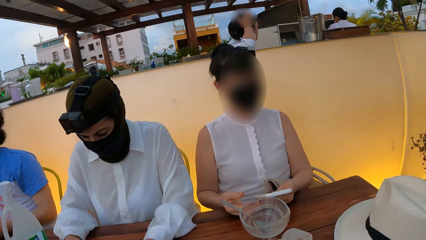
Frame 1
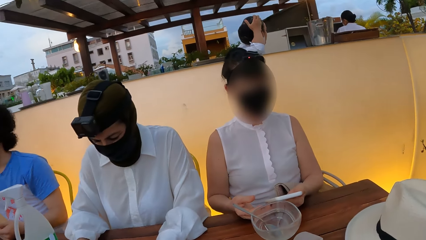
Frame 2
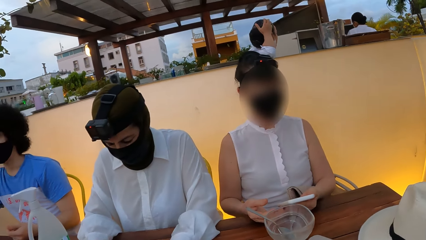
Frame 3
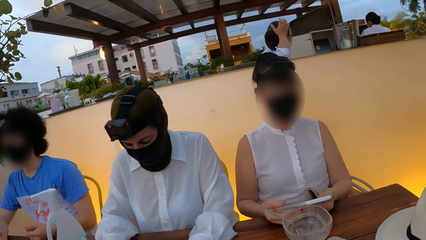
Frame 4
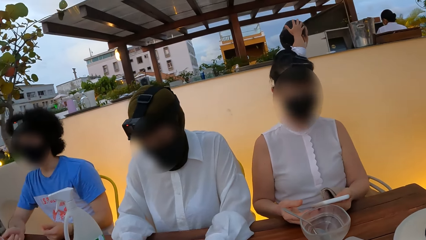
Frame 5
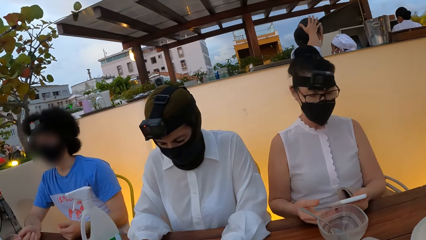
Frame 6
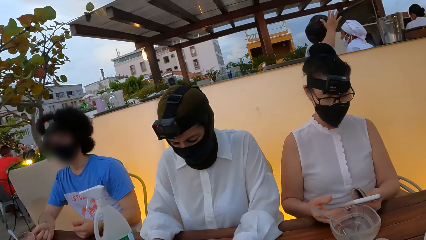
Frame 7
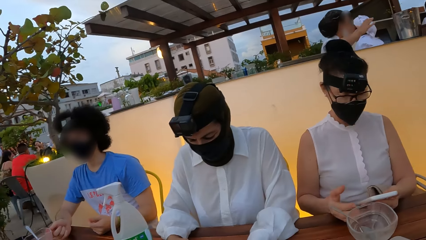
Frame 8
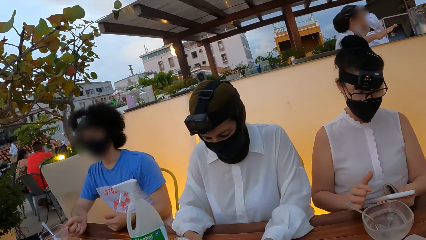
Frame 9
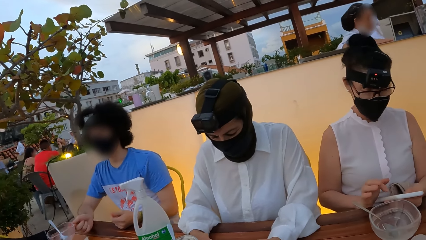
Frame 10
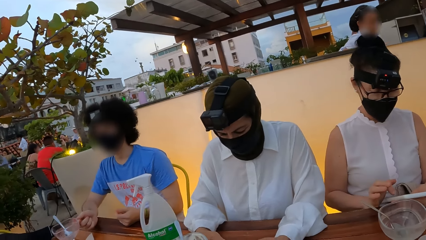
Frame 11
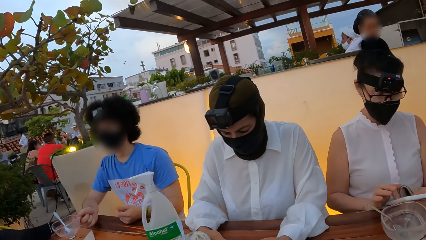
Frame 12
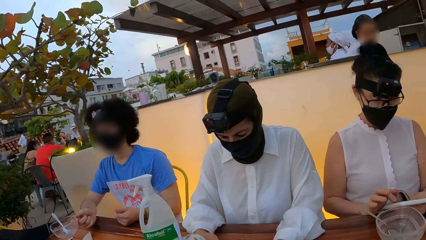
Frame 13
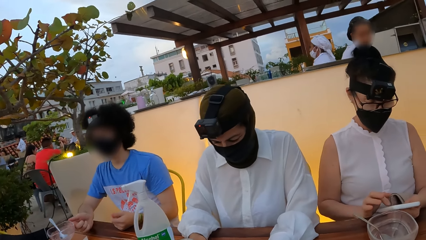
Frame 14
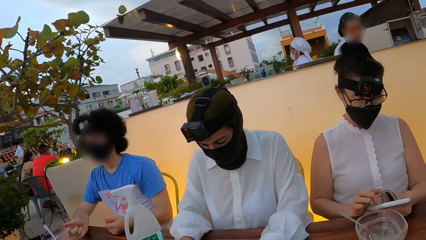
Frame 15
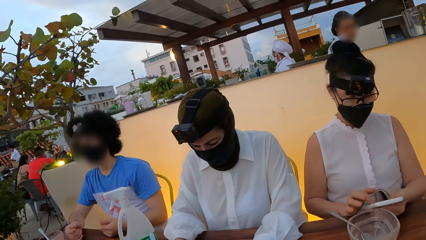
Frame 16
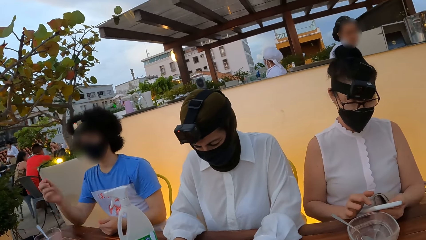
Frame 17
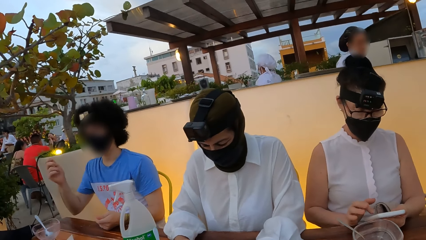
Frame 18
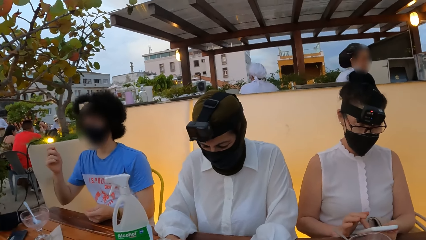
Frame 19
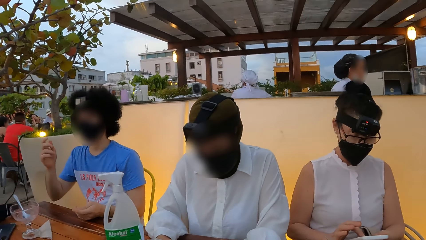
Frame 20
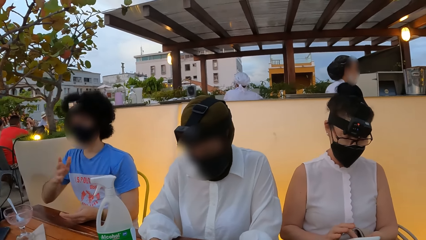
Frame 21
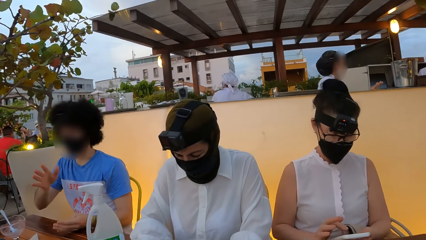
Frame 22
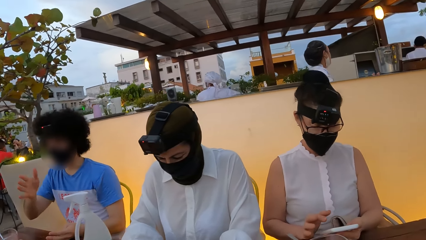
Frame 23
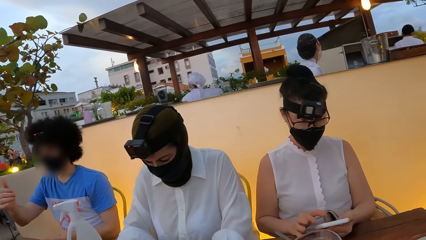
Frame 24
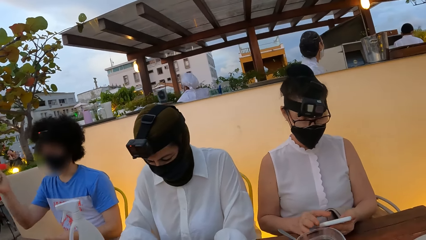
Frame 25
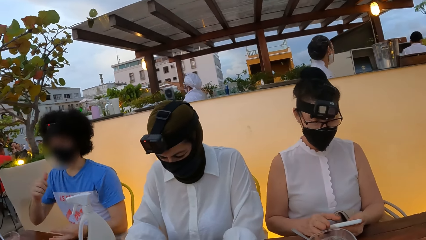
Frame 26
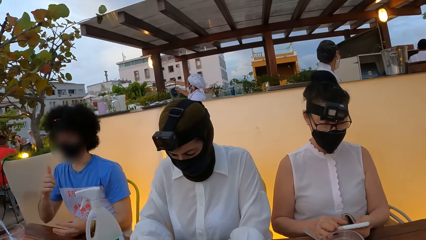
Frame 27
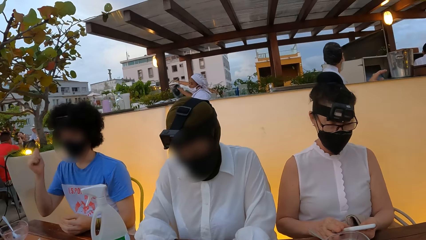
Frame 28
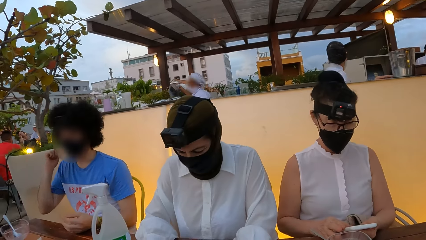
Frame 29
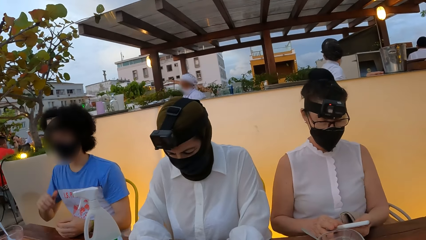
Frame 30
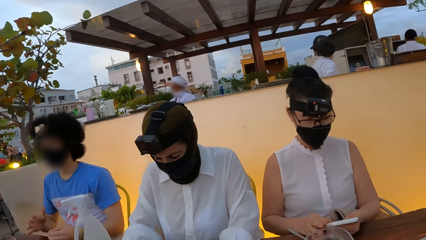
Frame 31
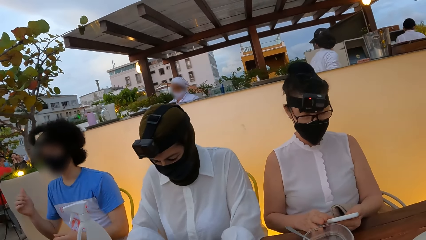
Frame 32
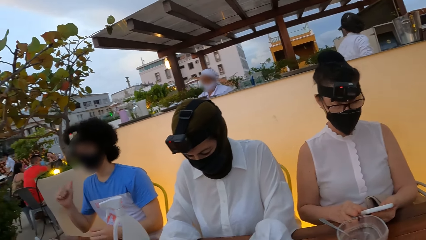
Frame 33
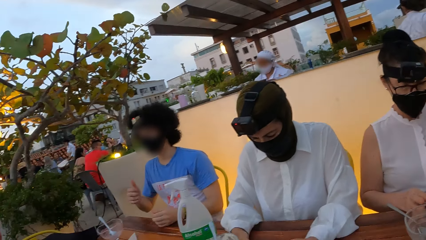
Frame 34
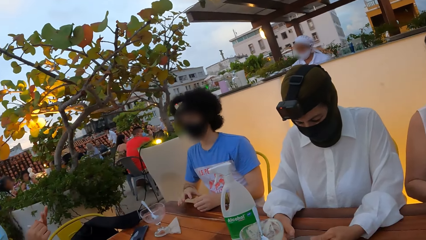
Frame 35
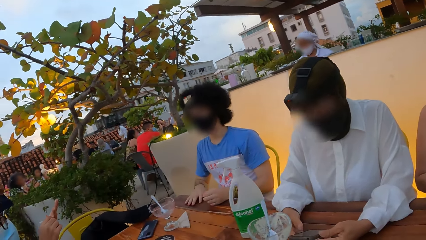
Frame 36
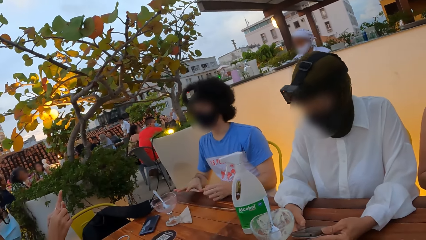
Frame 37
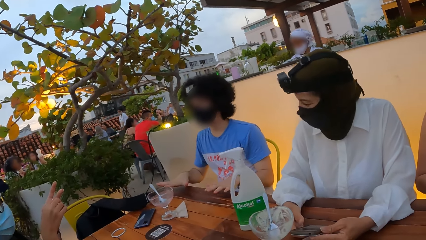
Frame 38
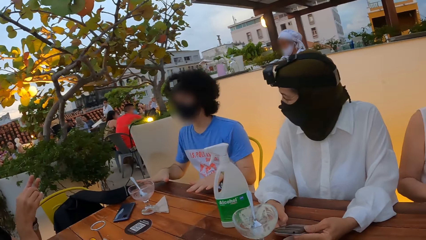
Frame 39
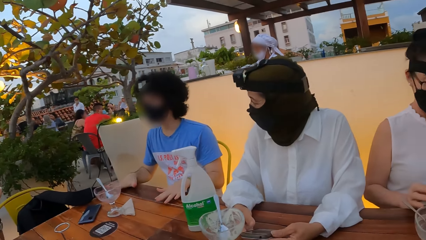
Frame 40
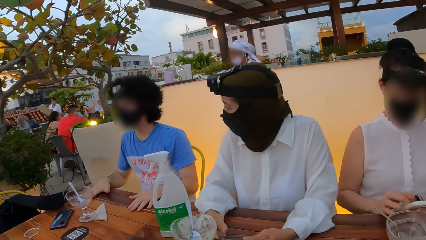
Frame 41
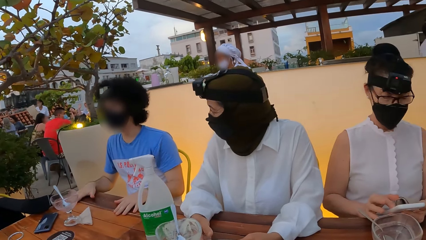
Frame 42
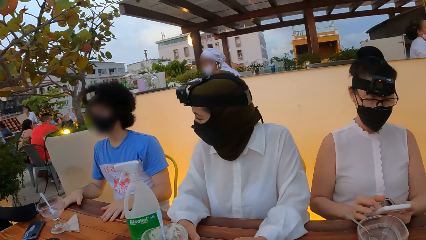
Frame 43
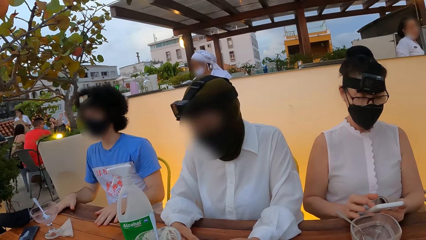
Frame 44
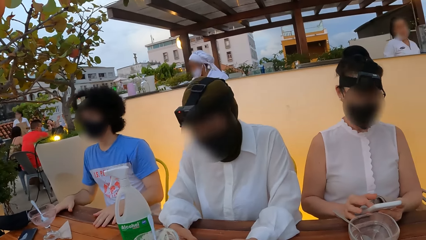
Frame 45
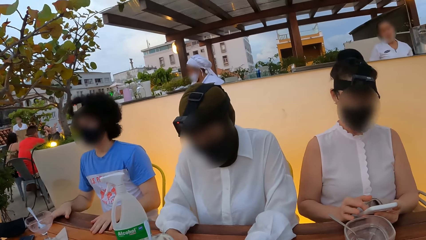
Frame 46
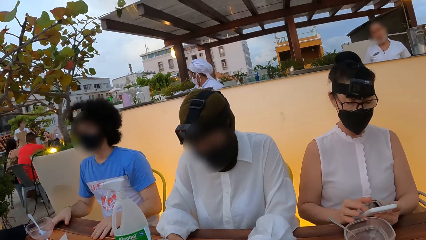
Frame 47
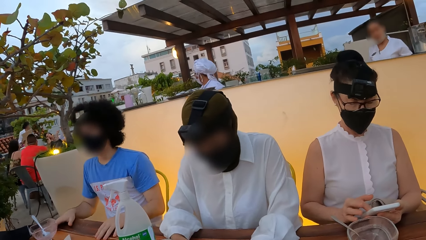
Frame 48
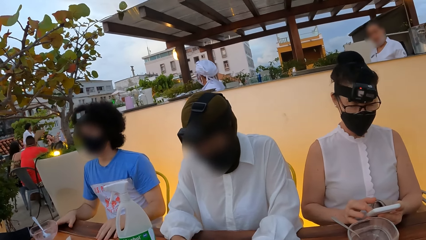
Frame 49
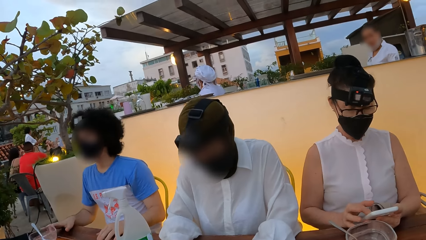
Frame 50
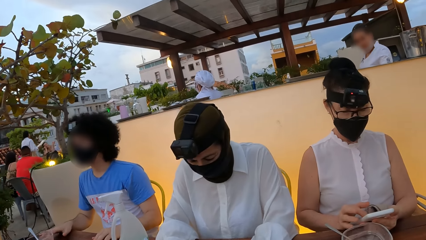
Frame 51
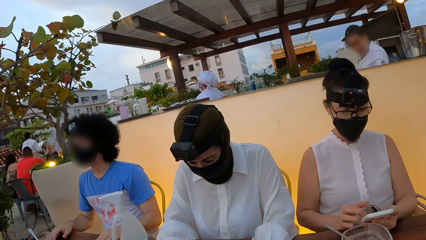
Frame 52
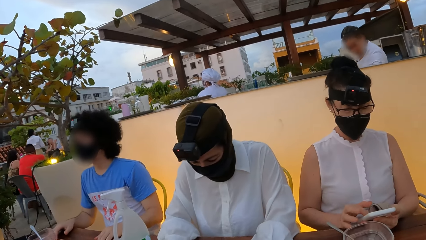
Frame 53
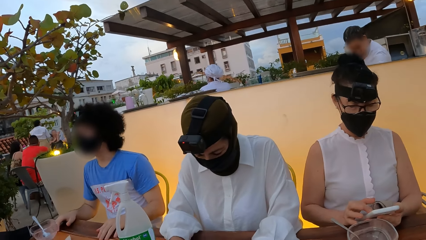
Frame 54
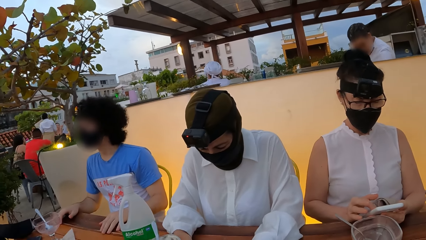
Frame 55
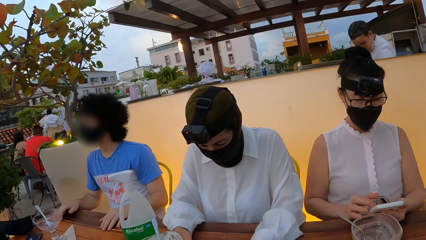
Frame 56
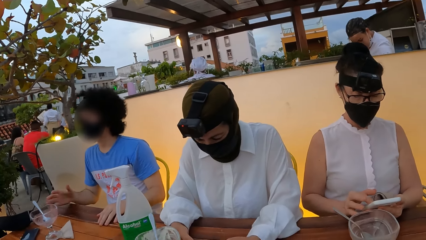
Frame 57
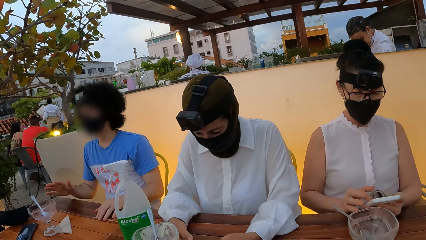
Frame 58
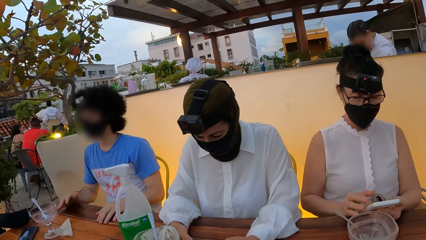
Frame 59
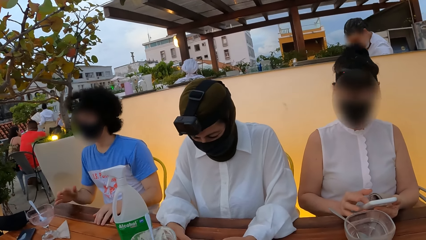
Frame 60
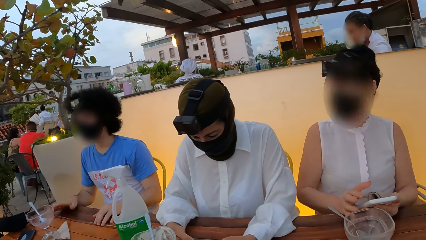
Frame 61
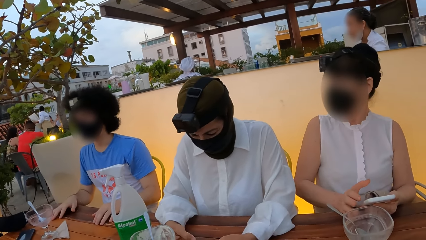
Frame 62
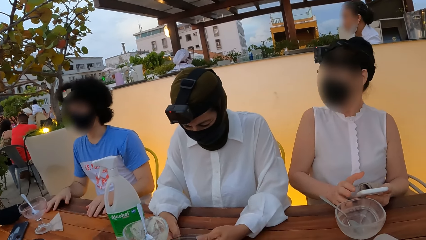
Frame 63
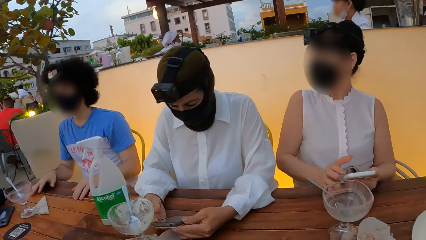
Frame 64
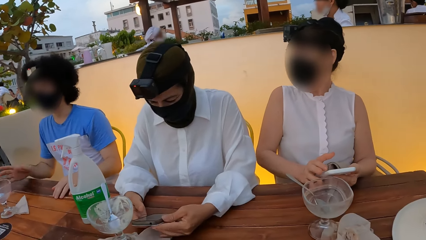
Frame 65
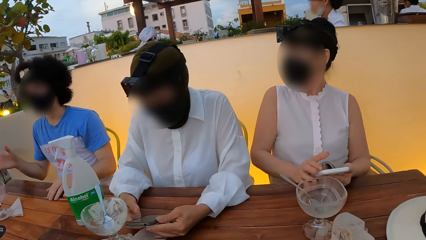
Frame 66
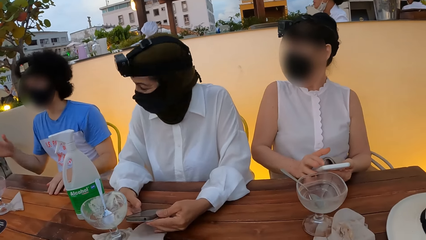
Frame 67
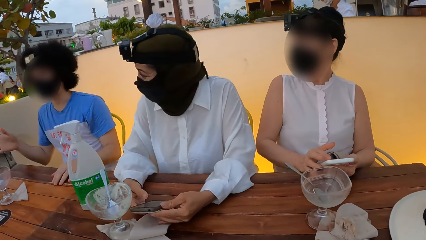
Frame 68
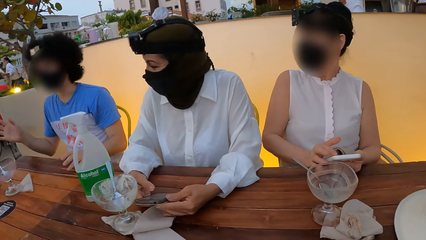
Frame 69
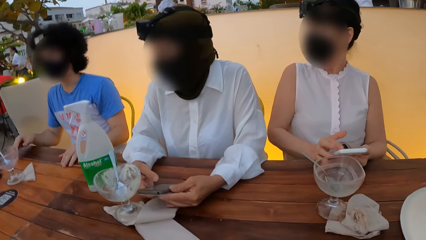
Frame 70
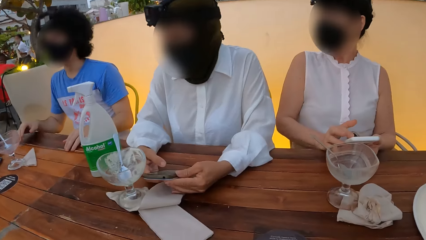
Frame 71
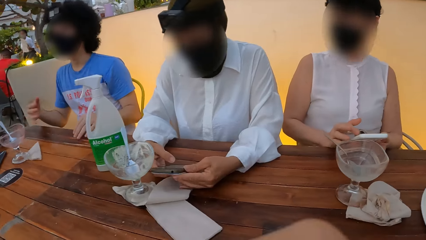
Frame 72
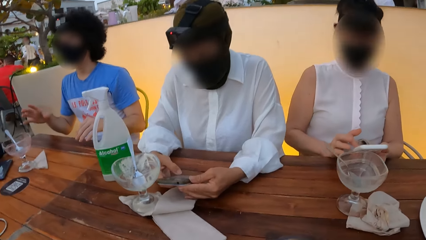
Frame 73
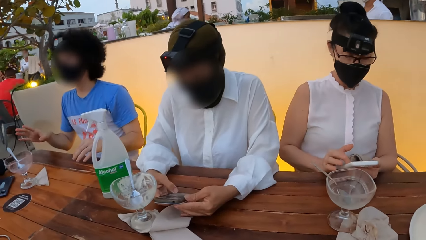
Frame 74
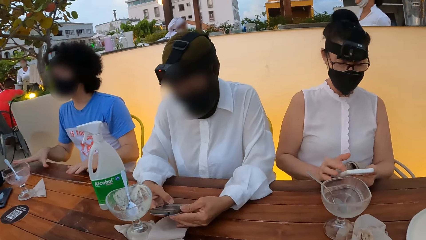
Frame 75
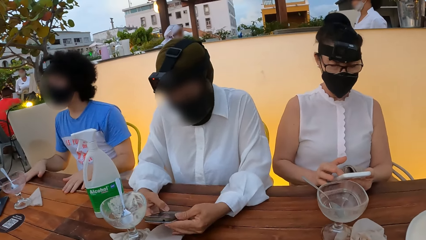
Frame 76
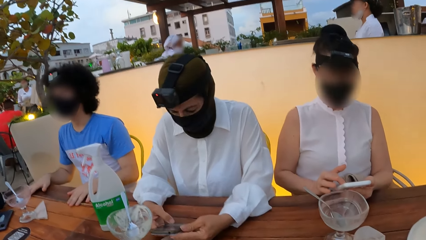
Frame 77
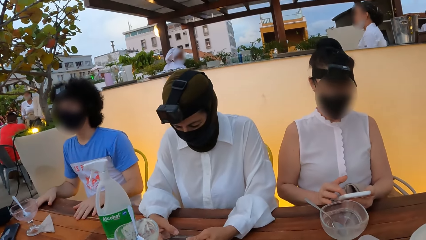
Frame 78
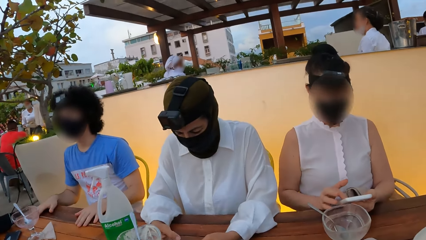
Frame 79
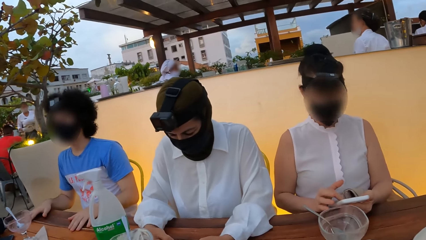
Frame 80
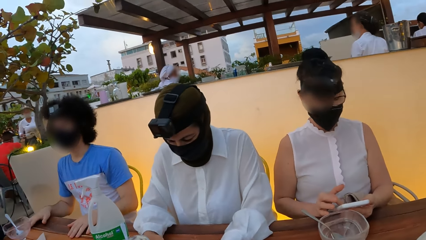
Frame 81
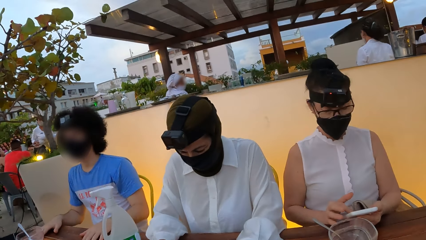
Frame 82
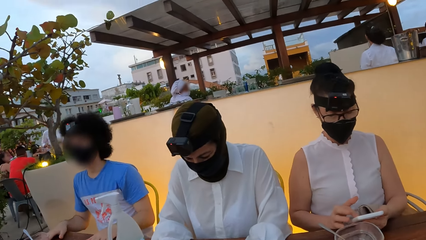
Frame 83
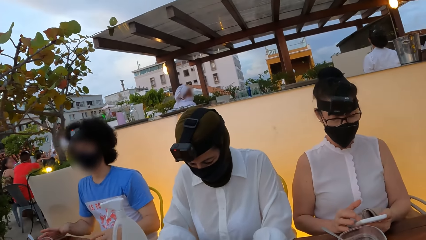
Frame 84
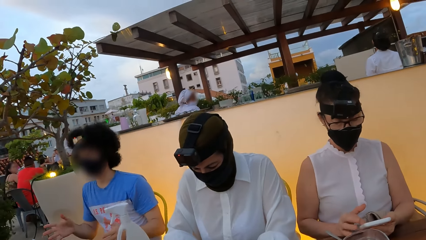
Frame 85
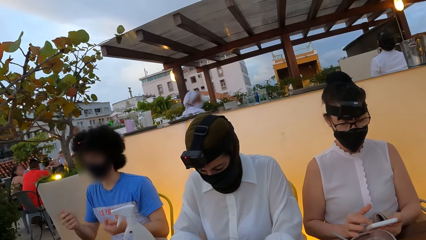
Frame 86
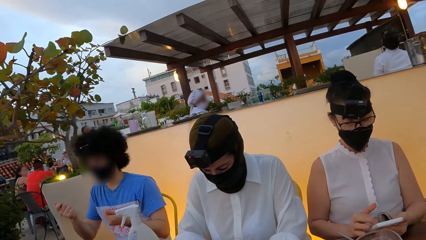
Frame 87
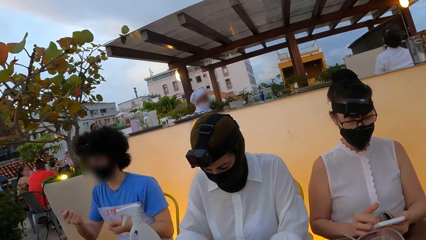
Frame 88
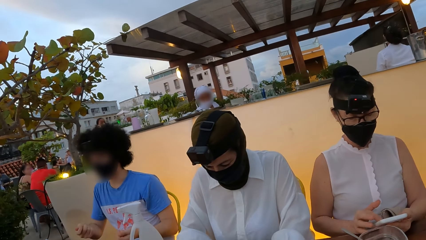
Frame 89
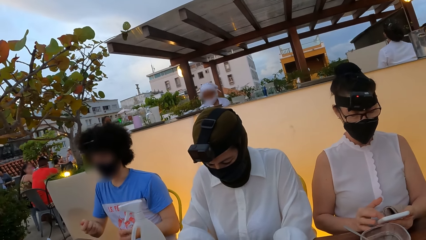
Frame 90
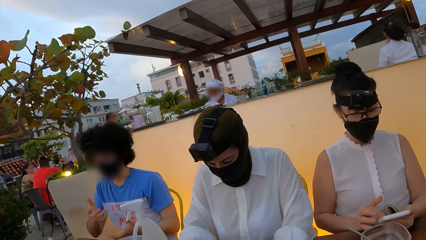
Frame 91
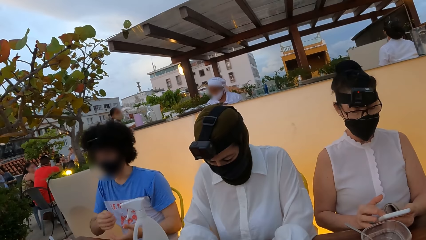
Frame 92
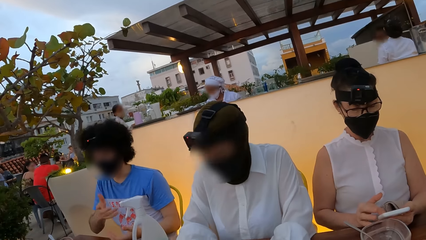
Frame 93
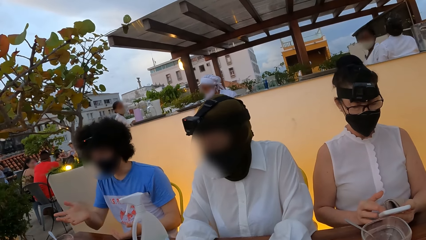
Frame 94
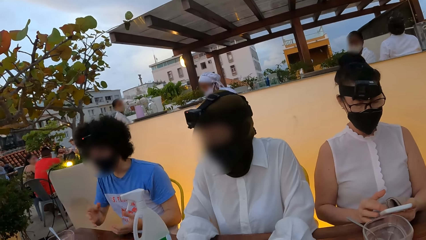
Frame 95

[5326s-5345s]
A woman uses a phone. A man moves the right hand. The man moves both hands. The camera wearer looks at another woman. The man moves the left hand. The man talks to a third woman.
